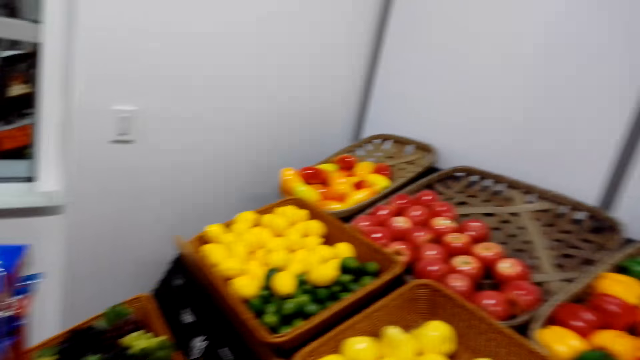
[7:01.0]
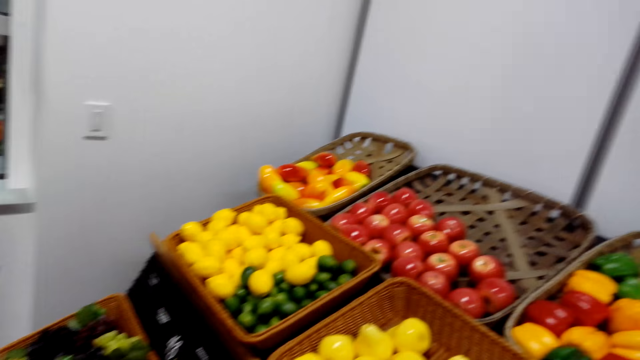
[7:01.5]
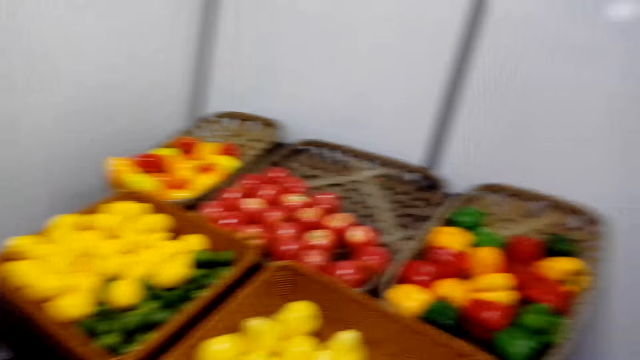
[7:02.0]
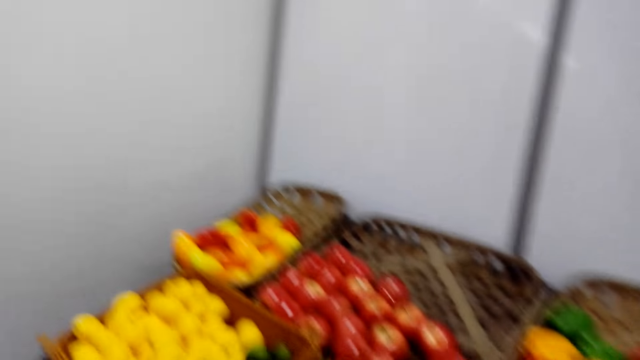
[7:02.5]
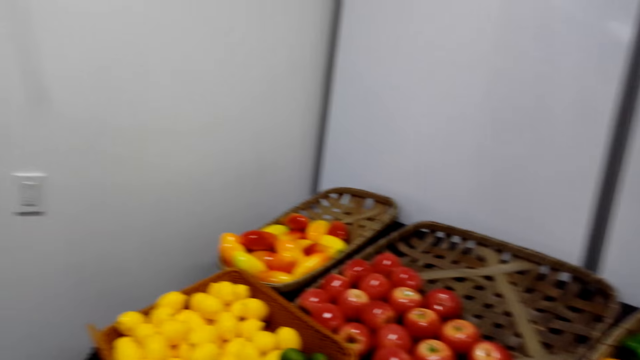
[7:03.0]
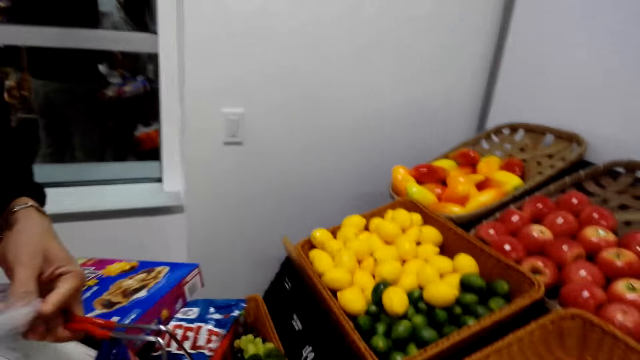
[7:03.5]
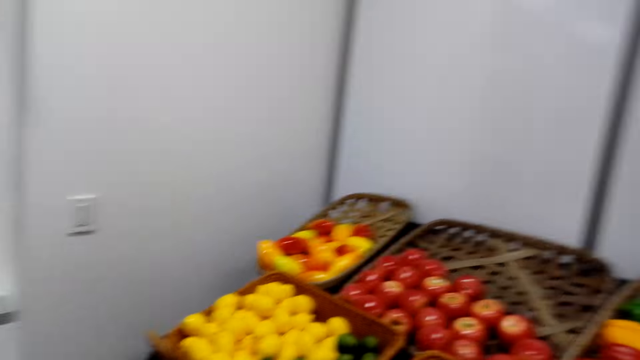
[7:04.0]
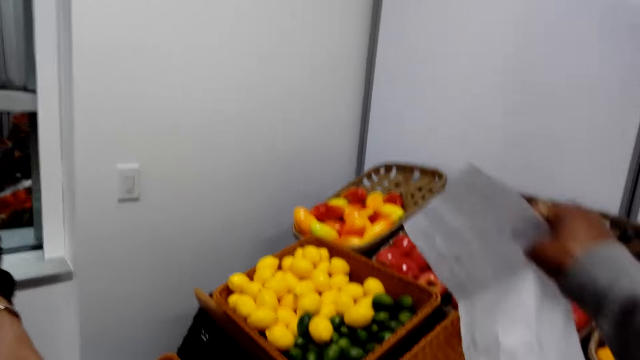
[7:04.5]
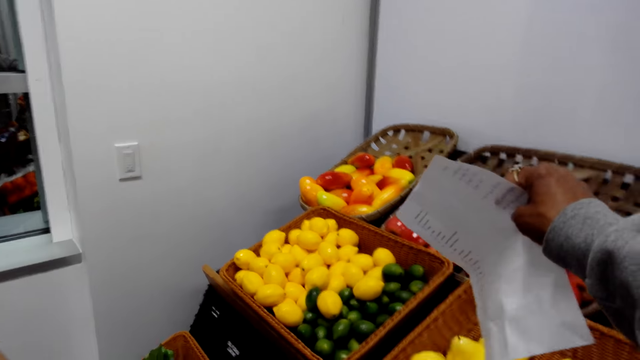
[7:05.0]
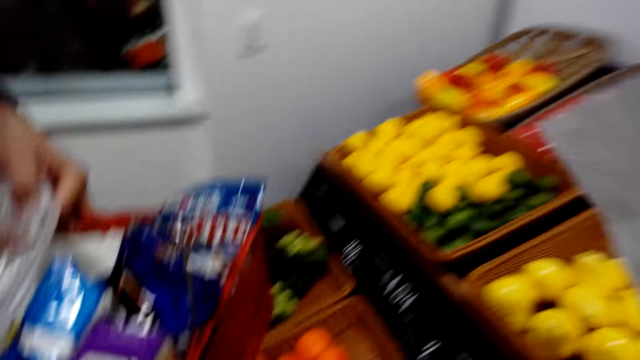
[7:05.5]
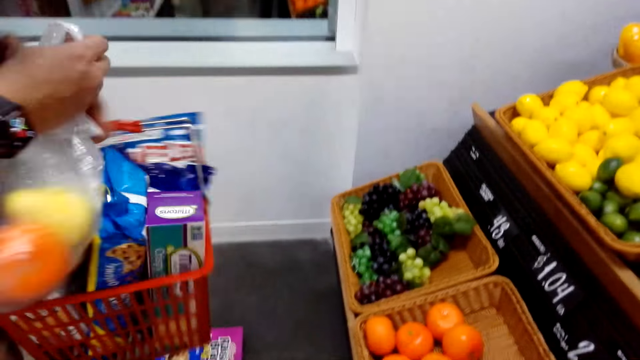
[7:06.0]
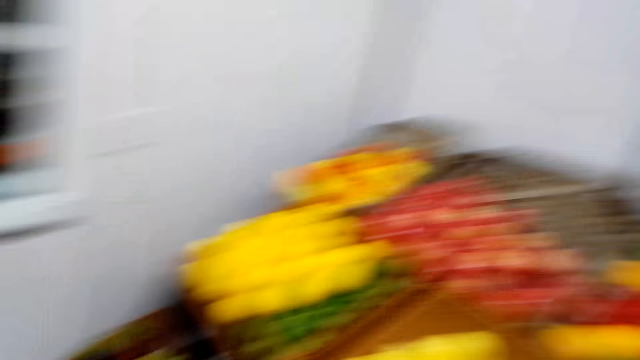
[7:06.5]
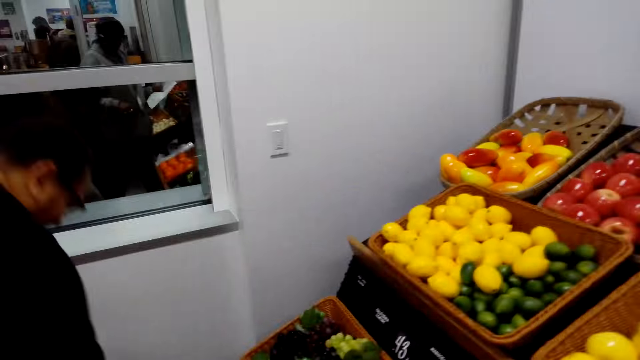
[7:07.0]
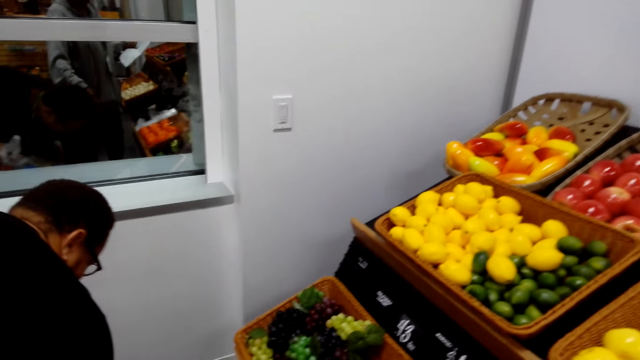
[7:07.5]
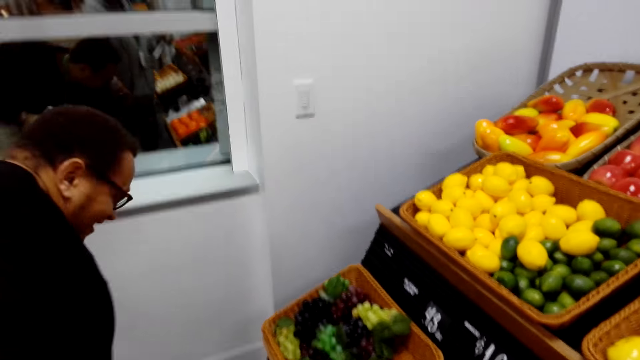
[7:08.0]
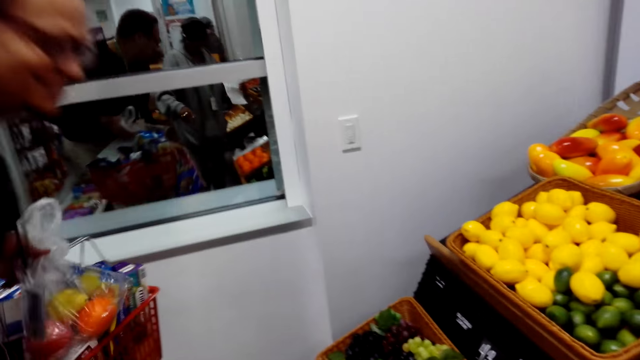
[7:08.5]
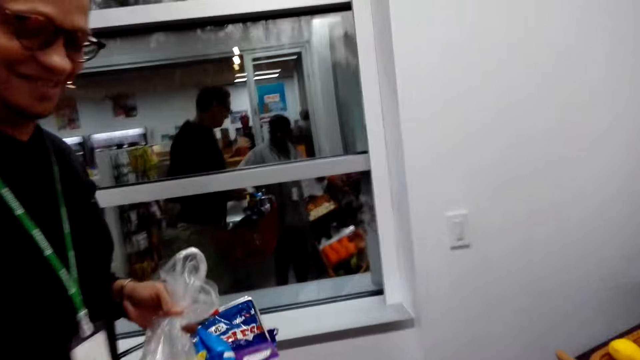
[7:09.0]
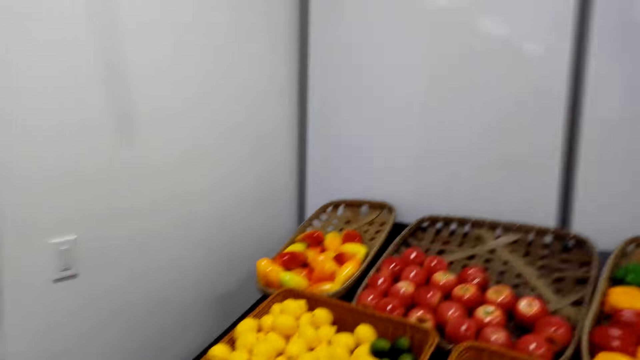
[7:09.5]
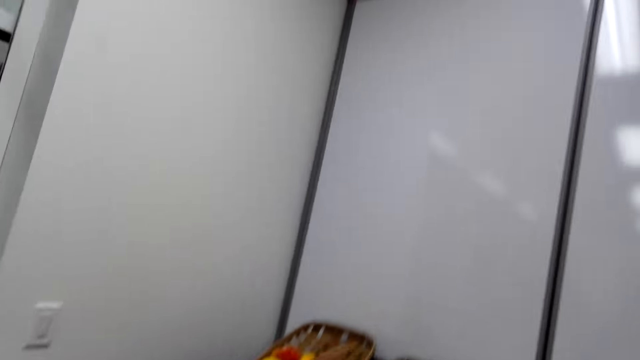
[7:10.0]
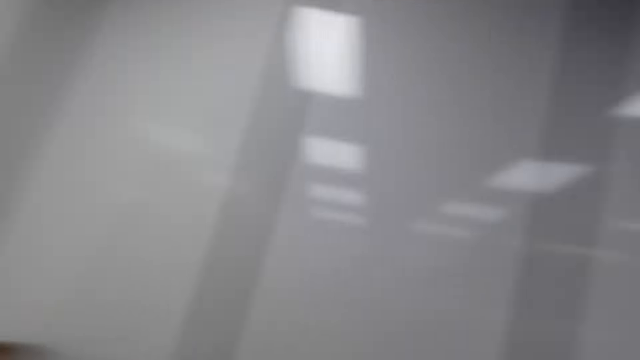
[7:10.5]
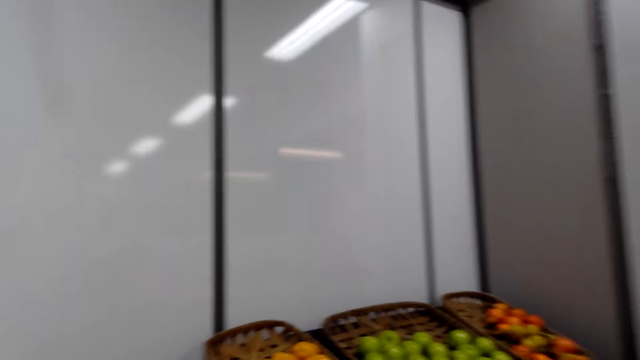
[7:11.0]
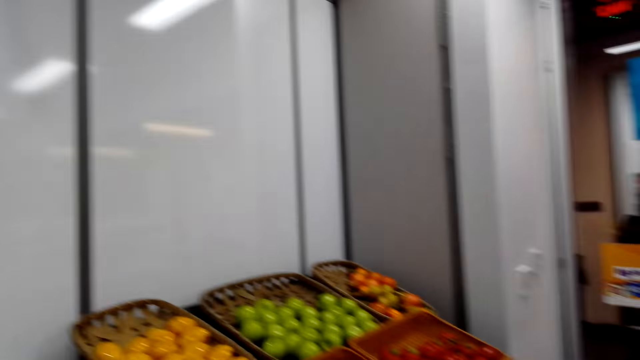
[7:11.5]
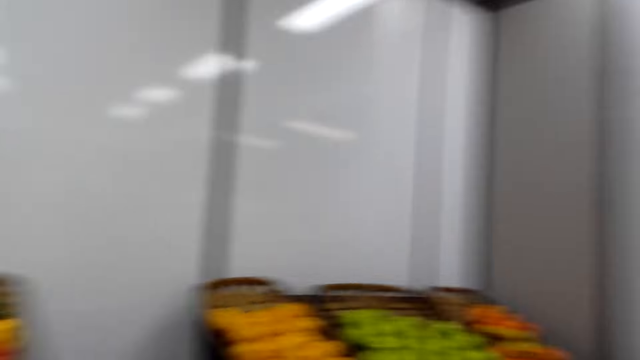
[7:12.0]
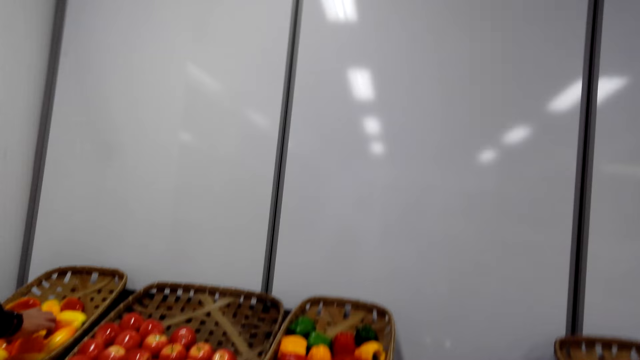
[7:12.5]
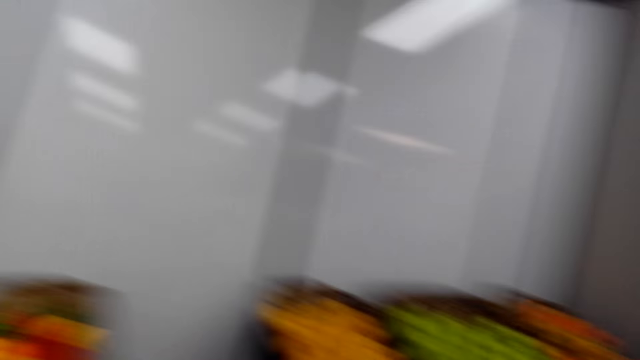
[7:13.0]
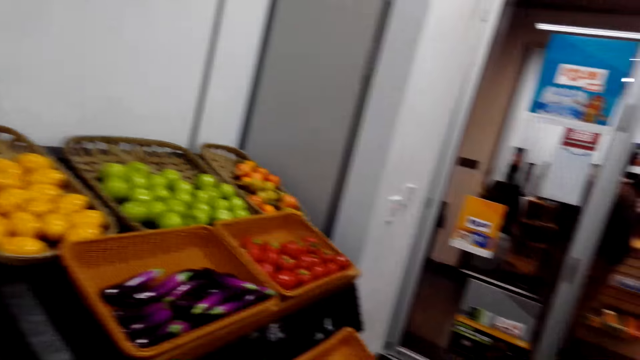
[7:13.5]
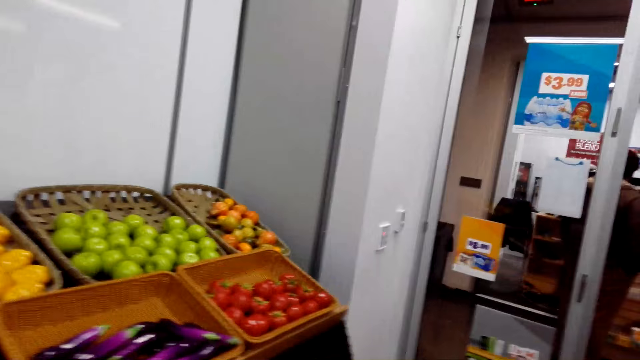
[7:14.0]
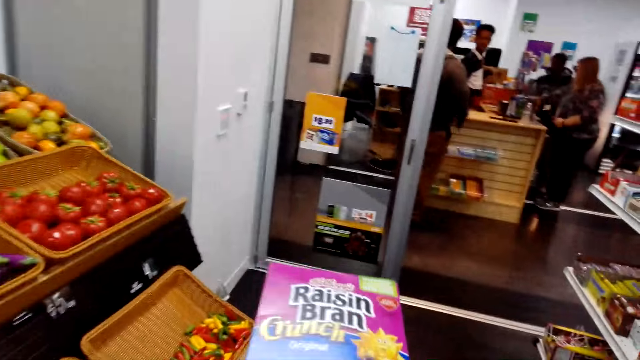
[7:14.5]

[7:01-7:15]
The camera wearer puts fruits in a polythene. They point at the mangoes. A man walks towards the mangoes, bends down and stands up. The camera wearer picks something. They converse with the man.

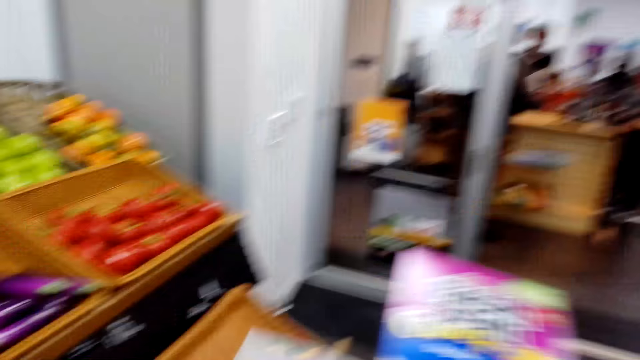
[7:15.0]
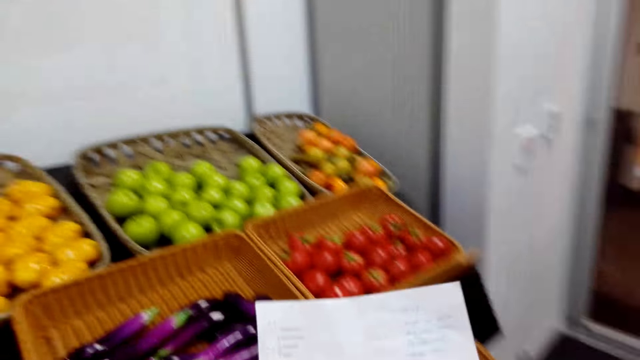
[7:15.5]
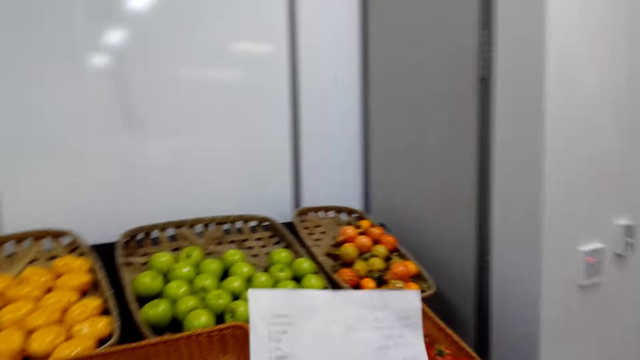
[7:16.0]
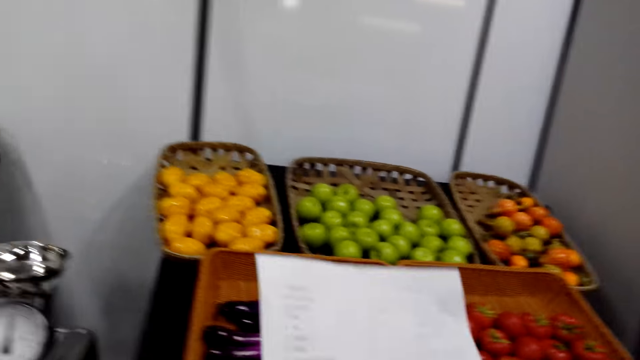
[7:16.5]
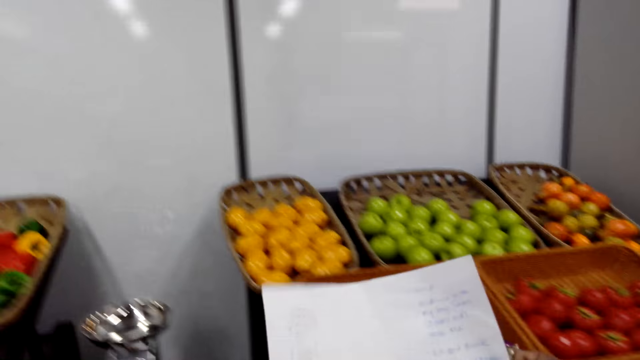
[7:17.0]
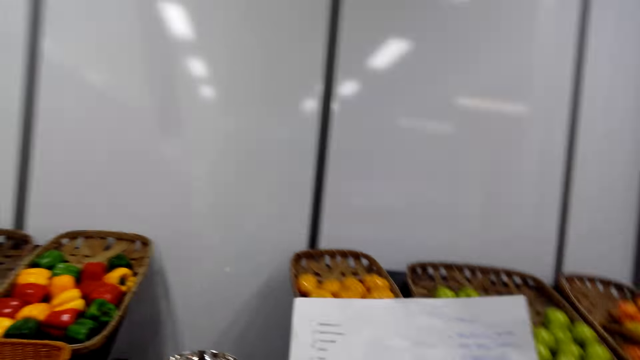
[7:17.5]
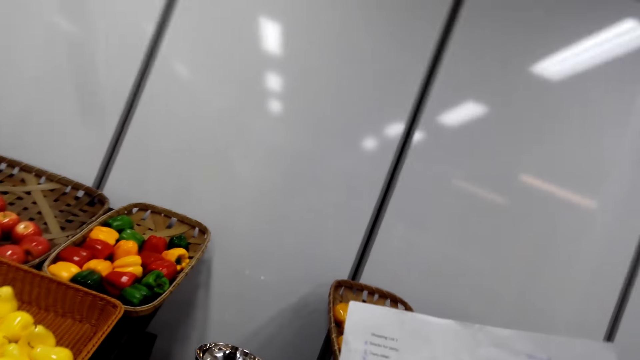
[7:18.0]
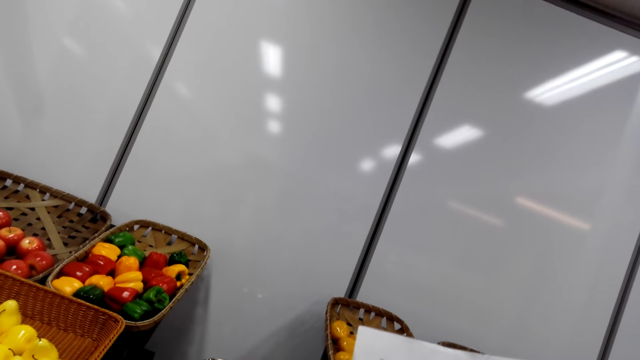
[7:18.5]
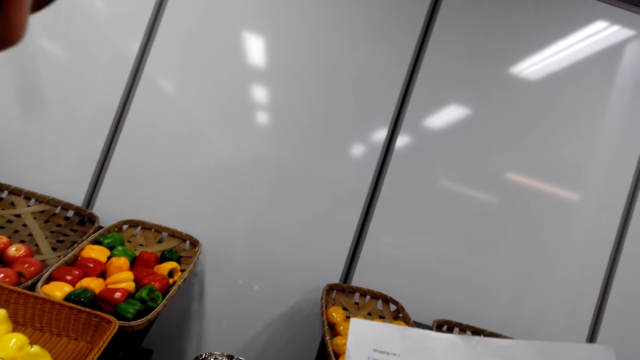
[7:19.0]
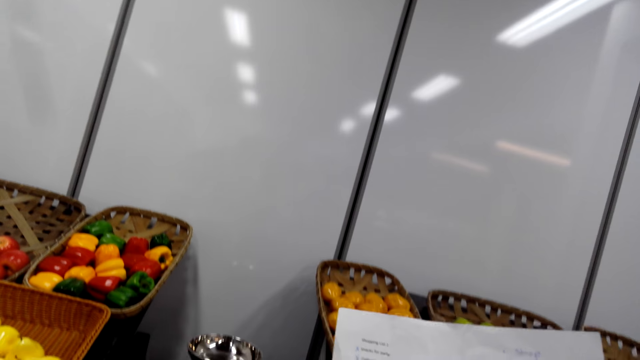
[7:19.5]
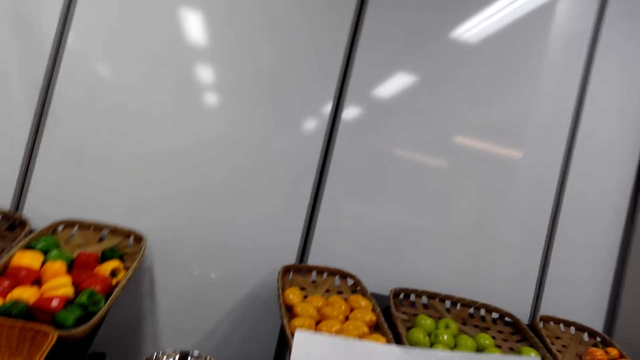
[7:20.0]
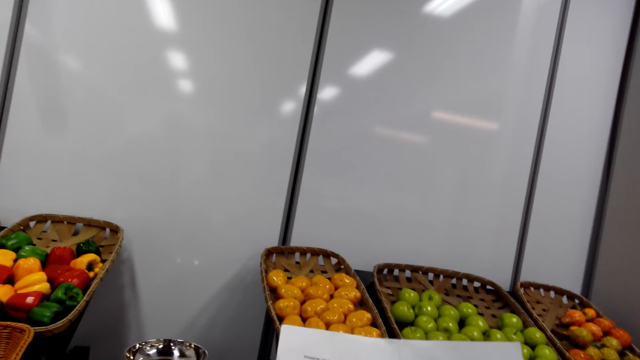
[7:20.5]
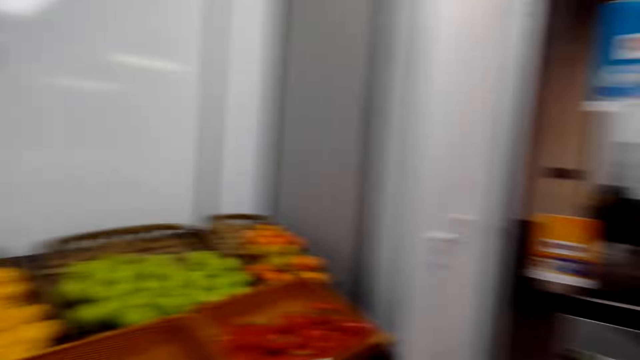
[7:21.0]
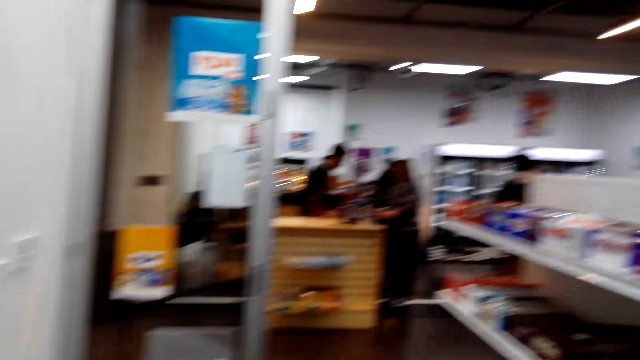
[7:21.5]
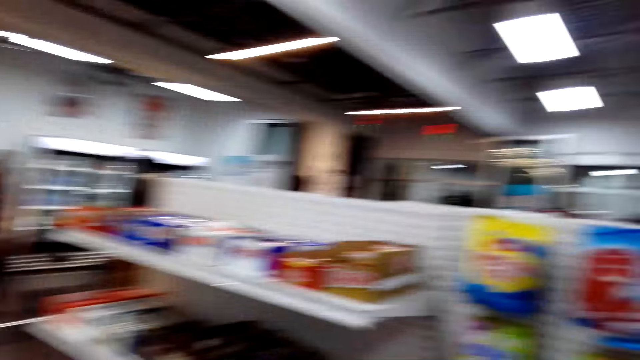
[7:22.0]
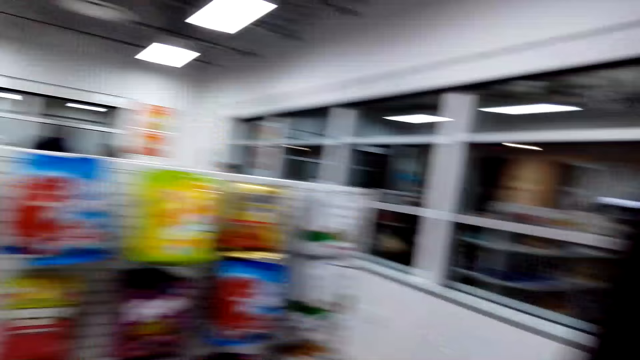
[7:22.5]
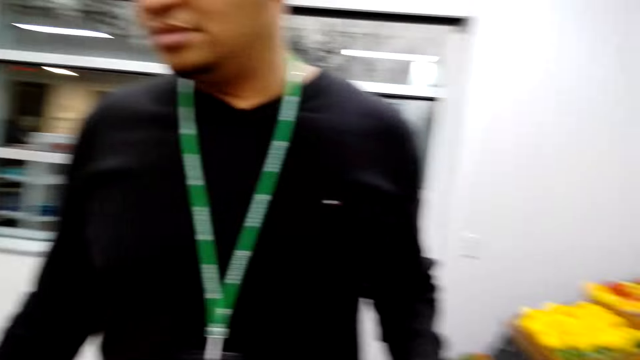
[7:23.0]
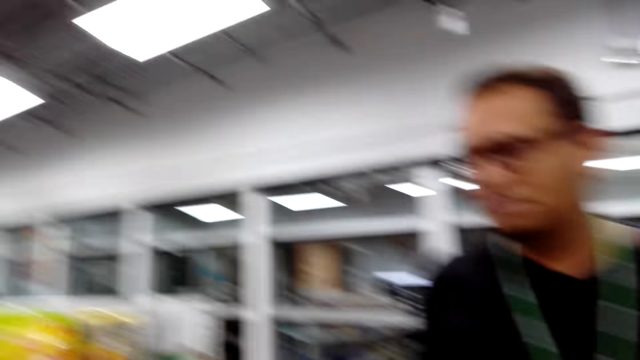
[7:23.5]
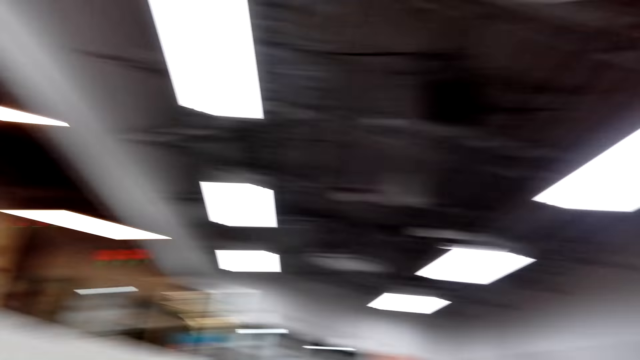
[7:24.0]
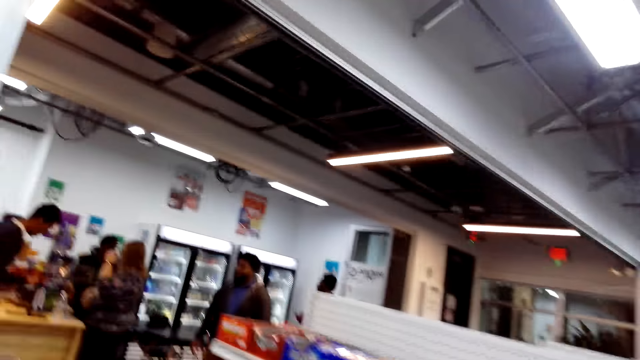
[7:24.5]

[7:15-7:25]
The camera wearer reads the shopping list. They converse with a man. The man speaks. The camera wearer looks around the shop. The man stands in the shop.
